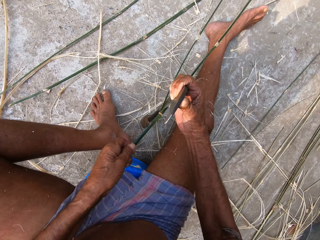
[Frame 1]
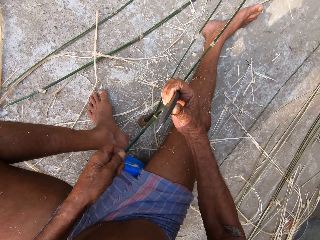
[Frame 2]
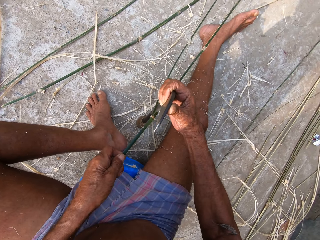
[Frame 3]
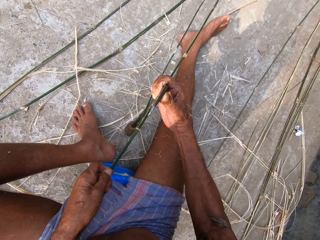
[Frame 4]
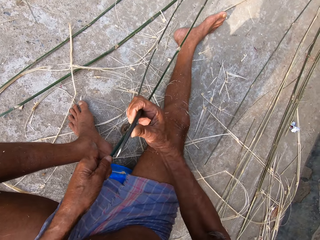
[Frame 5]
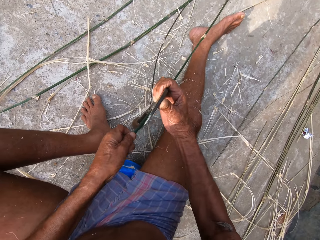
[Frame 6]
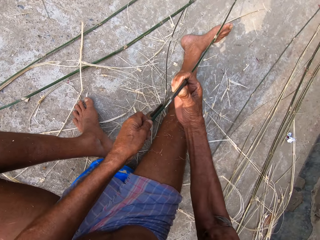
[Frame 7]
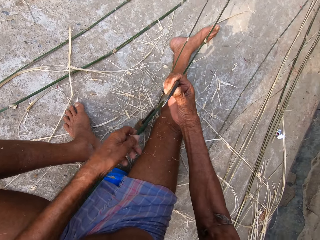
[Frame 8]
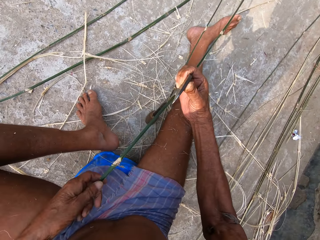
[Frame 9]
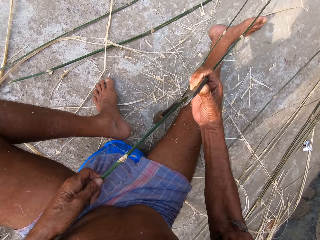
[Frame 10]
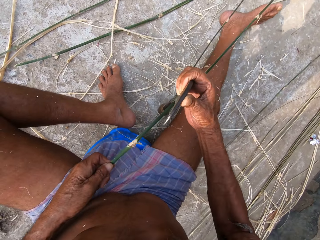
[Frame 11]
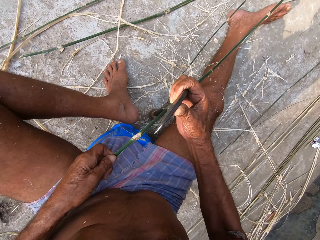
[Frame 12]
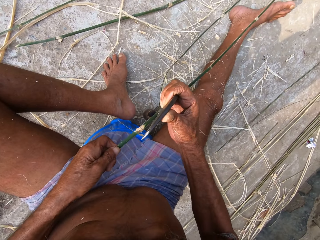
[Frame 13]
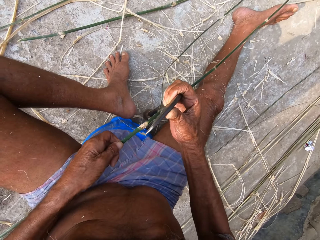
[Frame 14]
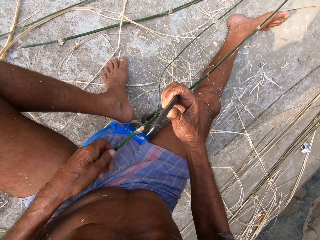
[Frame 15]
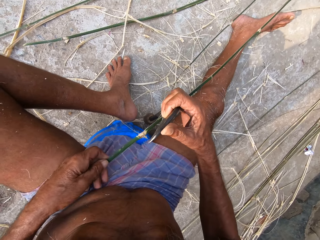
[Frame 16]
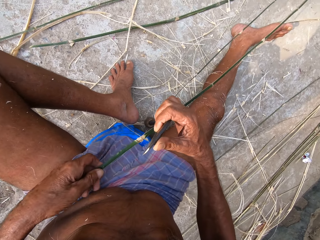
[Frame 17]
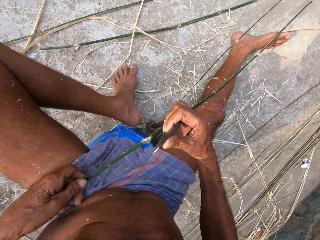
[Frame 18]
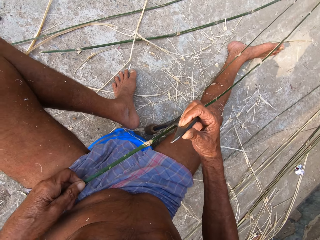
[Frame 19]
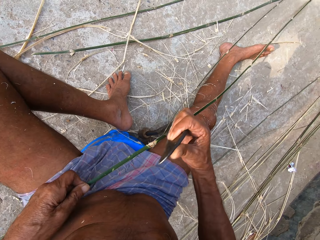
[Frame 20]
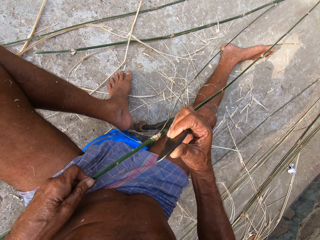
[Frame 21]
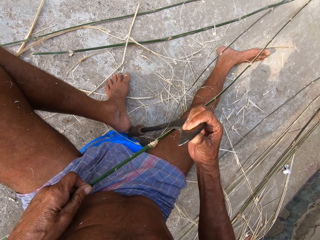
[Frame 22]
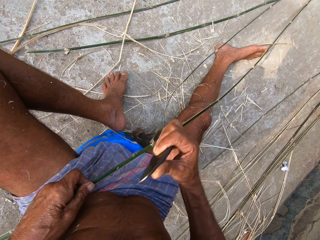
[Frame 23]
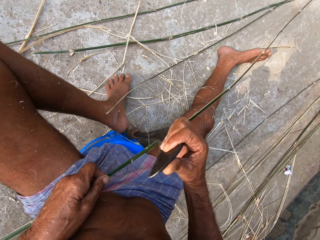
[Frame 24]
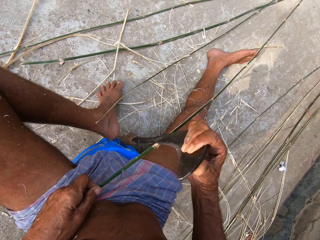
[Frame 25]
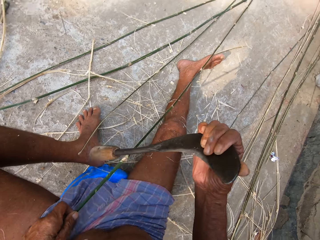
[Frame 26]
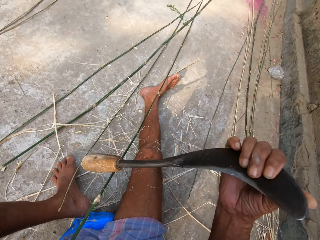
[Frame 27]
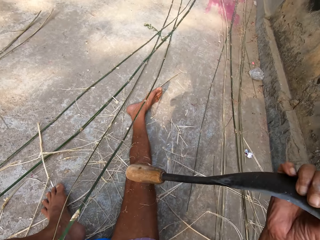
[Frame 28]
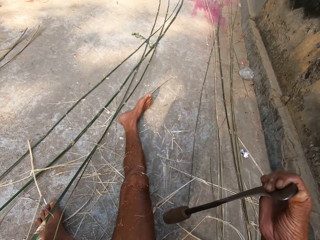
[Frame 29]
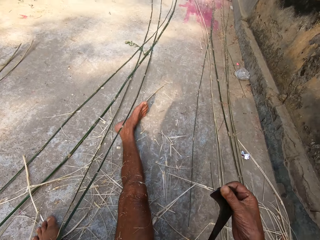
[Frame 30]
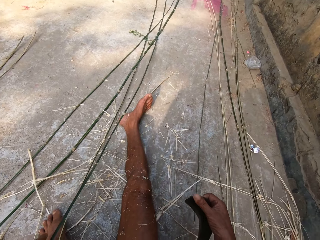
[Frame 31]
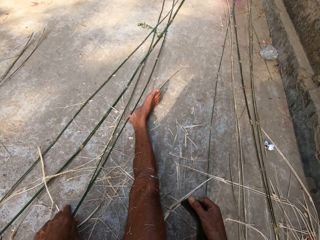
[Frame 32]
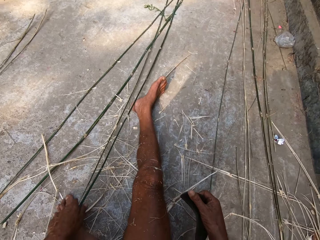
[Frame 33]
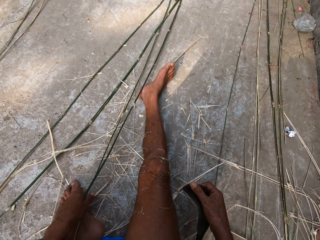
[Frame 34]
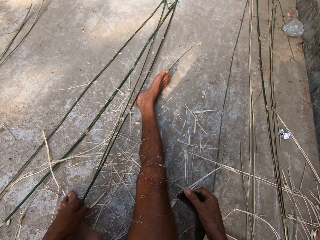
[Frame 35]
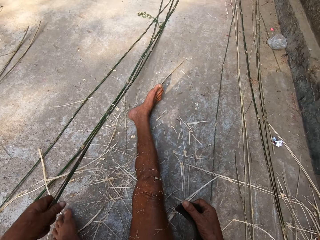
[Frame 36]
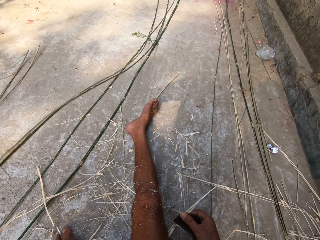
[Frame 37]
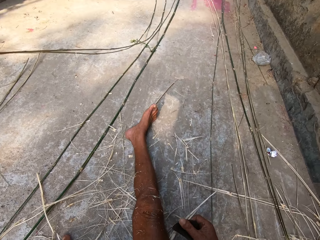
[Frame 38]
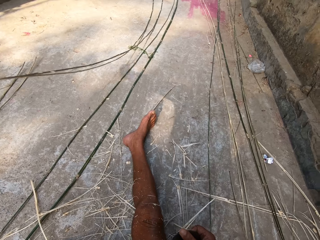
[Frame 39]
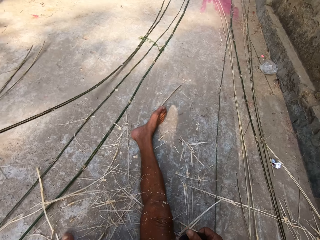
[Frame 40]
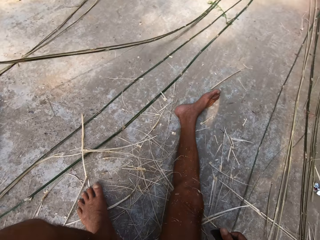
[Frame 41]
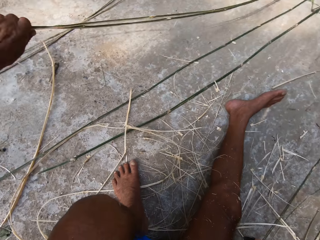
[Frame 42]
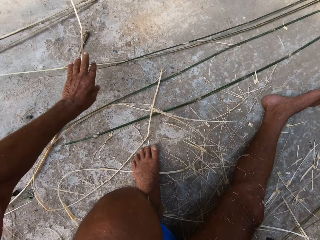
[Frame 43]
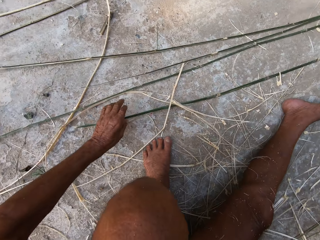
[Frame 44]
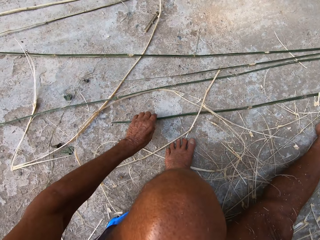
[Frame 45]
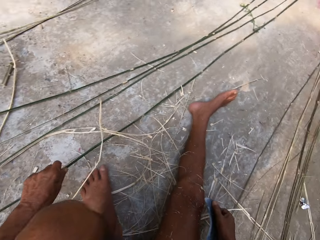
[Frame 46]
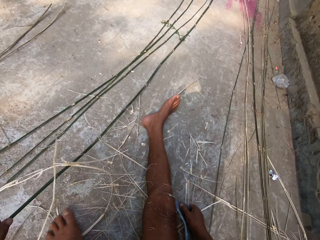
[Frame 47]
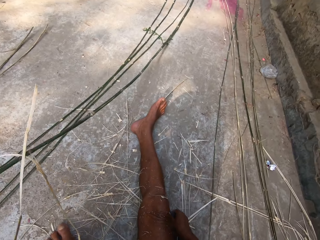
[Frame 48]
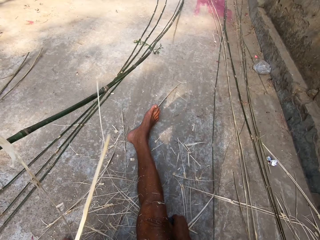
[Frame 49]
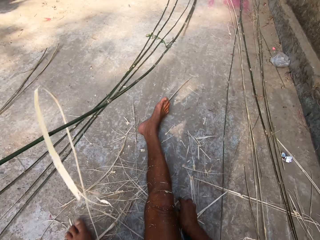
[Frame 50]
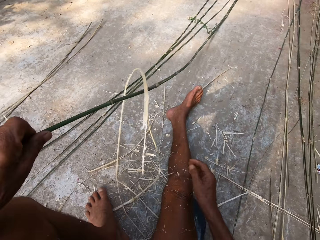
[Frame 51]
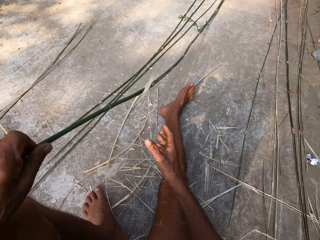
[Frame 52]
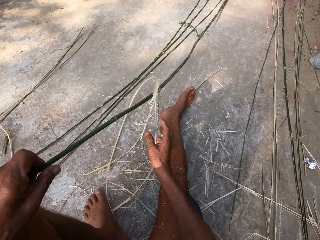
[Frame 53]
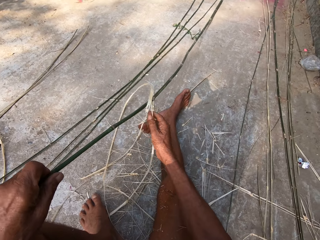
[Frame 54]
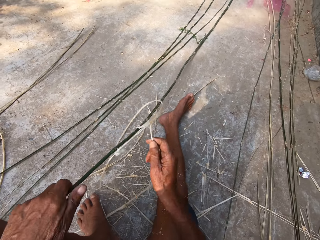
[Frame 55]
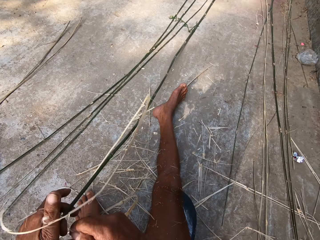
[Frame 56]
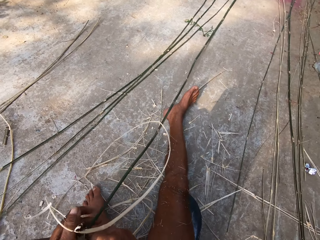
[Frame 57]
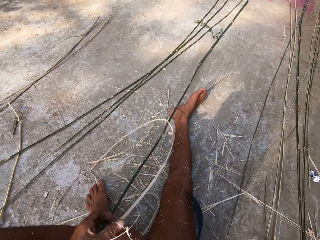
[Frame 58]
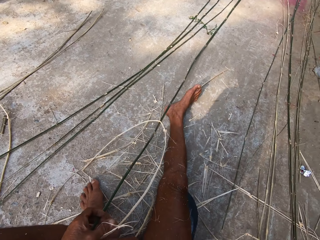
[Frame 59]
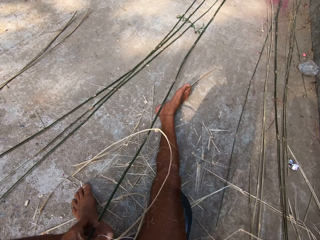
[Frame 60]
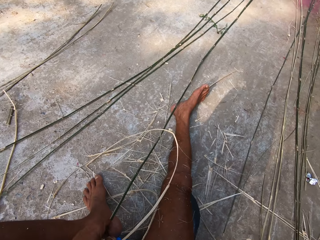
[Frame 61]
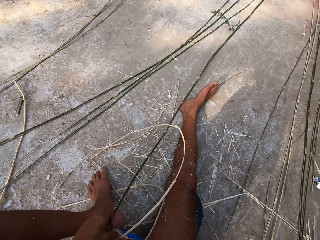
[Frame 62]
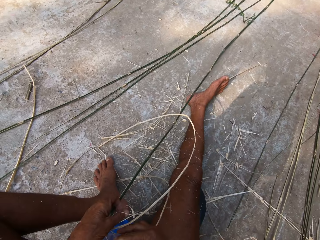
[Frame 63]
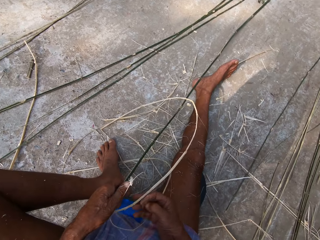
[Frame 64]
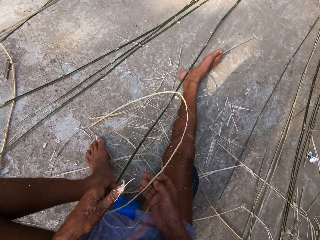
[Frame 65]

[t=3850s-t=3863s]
The camera wearer picks the sickle from the floor with his right hand. He places the sickle on the floor with his right hand. He picks the bamboo strips from the floor with his left hand. He drops the bamboo strips on the floor with his left hand. He picks a bamboo strip from the floor with his left hand. He drops the sickle on the floor with his right hand. He removes a bamboo strip on the bamboo strip with his left hand. He passes the bamboo strip to his left hand with his right hand.

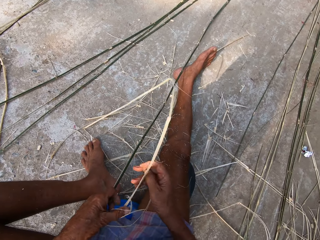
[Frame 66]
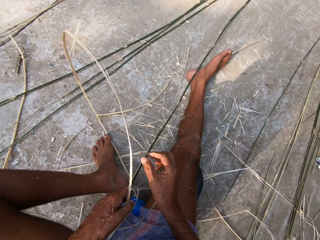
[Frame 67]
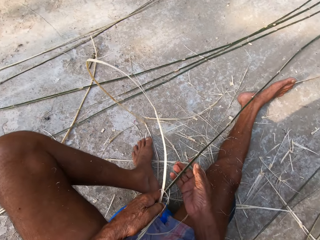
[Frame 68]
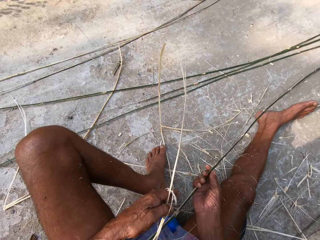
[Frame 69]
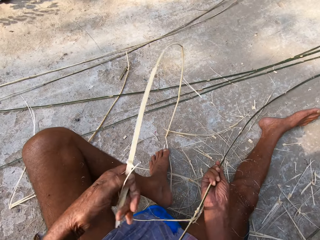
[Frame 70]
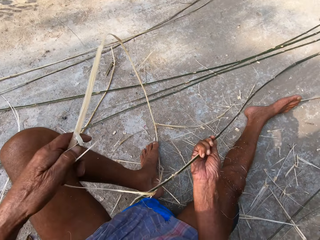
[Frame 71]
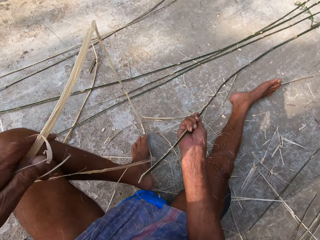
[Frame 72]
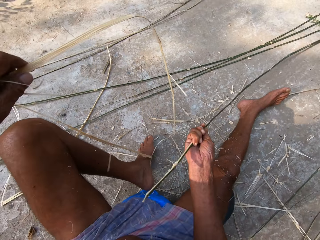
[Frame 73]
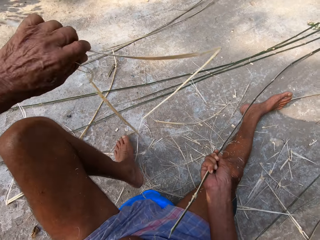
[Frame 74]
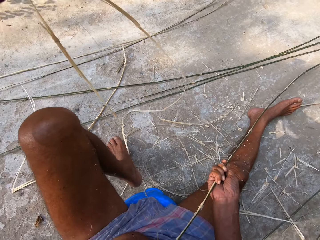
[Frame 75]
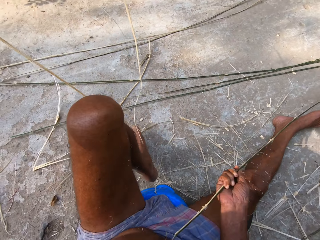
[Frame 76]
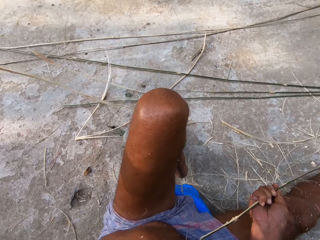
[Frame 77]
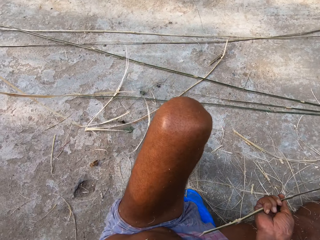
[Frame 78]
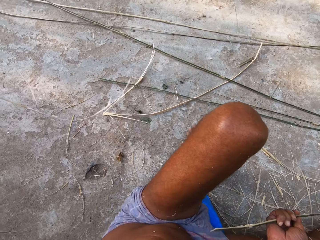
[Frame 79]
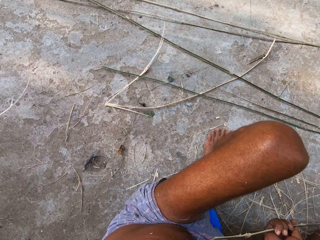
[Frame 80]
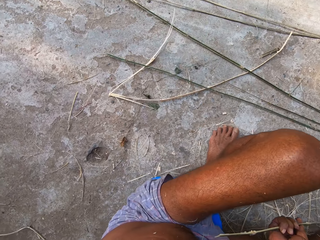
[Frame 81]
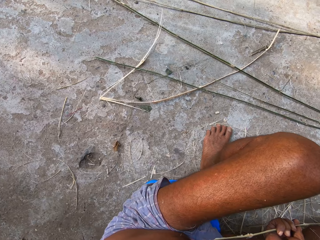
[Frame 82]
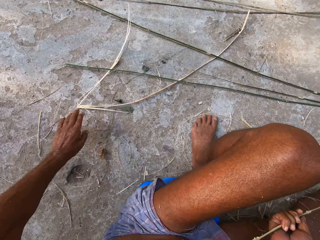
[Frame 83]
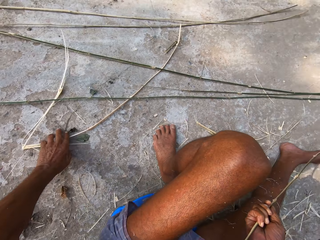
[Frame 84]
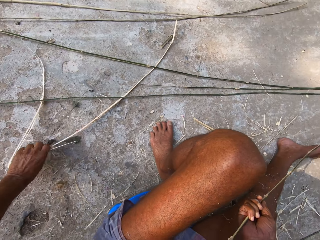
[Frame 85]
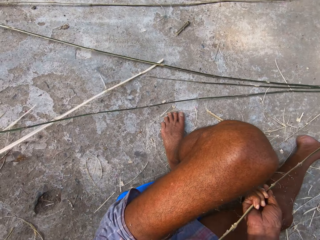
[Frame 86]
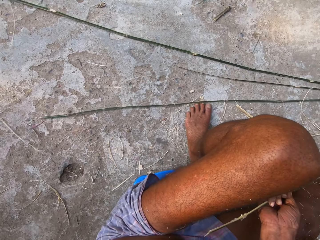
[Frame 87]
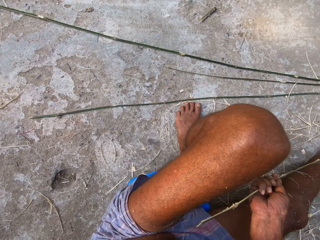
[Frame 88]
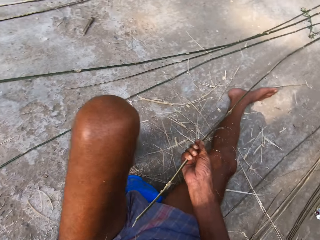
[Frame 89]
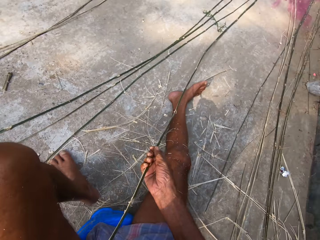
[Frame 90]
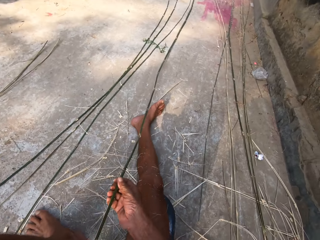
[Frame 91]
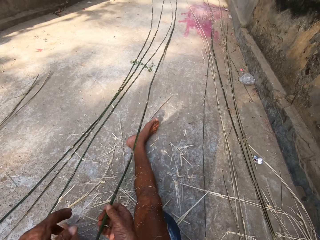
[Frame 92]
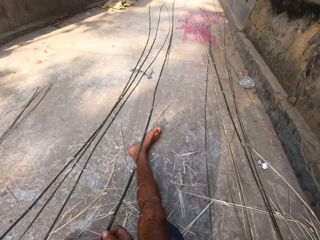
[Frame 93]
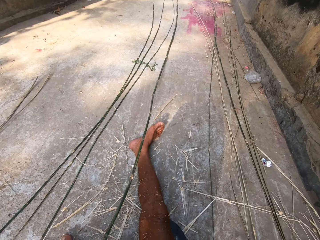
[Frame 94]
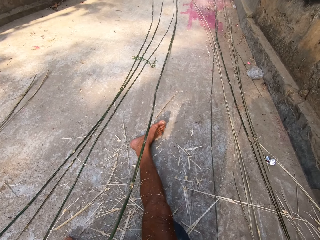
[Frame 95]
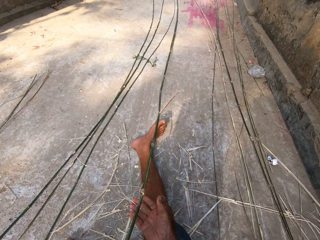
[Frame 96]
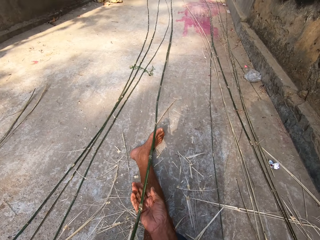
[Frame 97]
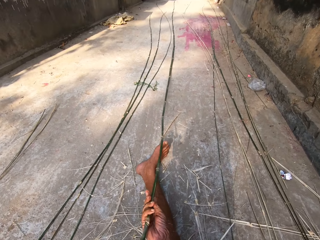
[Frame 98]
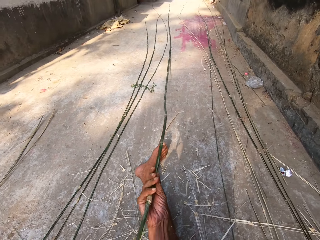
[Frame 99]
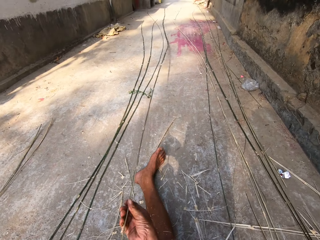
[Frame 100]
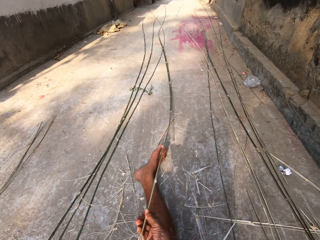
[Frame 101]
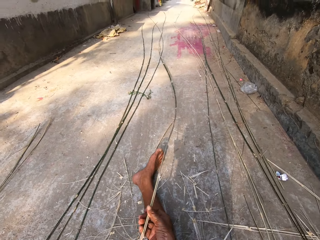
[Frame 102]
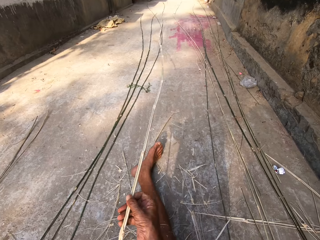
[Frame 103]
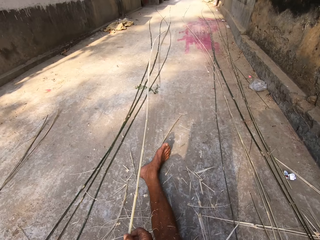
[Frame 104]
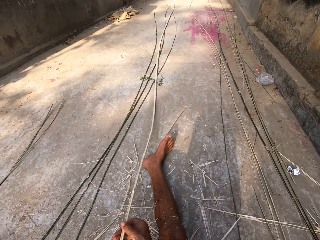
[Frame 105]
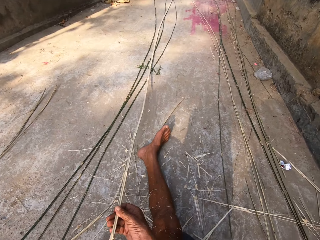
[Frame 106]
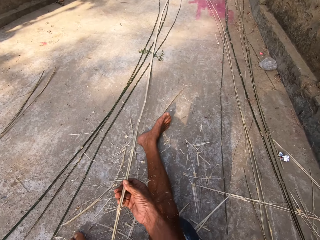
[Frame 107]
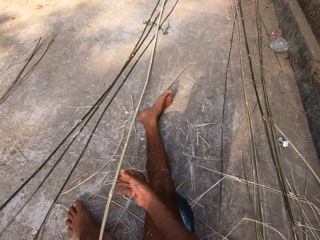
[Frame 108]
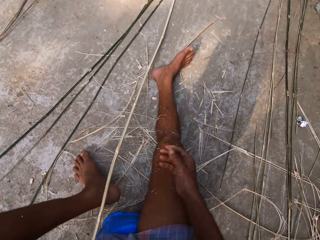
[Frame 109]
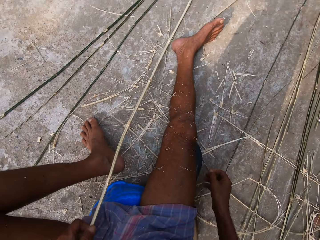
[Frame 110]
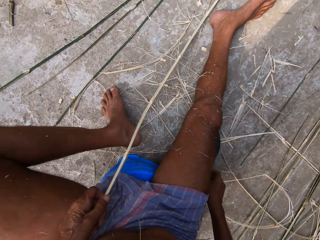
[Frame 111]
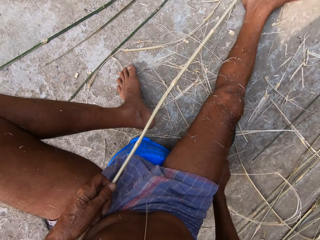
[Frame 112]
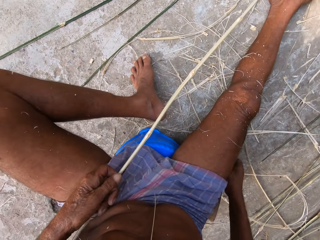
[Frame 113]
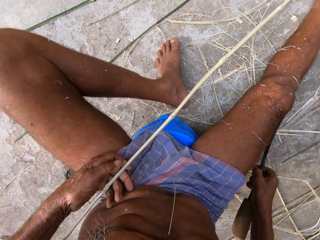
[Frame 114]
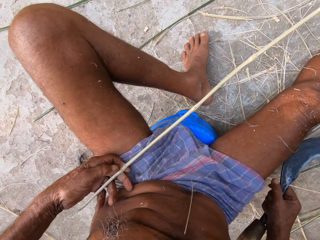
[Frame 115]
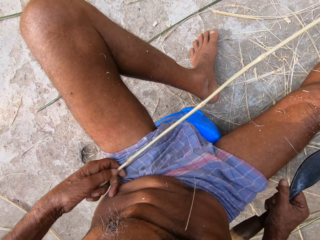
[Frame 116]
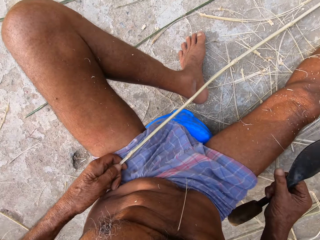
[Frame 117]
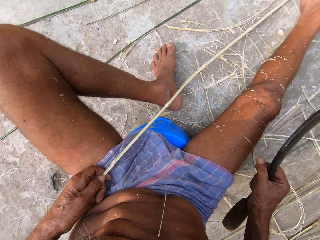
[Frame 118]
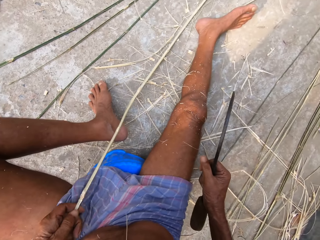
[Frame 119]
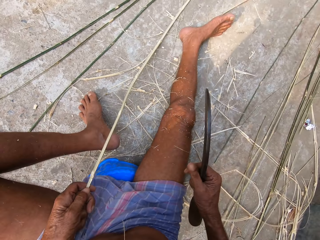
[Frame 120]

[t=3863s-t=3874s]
The camera wearer passes the bamboo strip to his right hand with his left hand. He throws the bamboo strip on the floor with his left hand. He puts down the peels. He moves the bamboo strip on the floor with his left hand. He holds the bamboo strips with both hands. He pulls the bamboo strip with both hands. He turns the bamboo strip with both hands. He picks the sickle or machete from the floor with his right hand.
